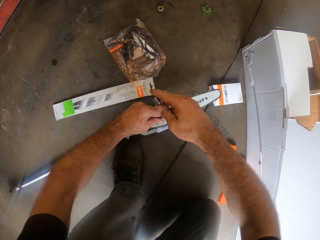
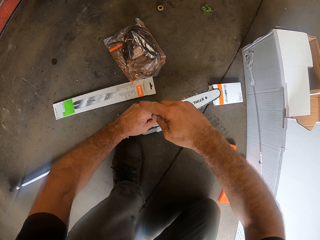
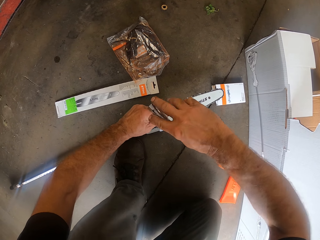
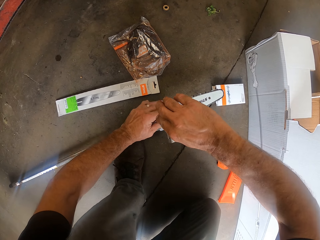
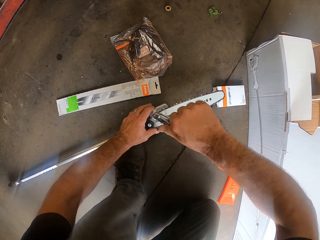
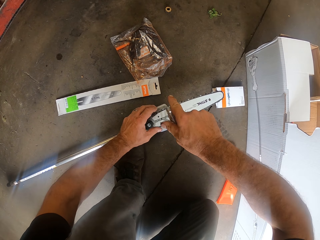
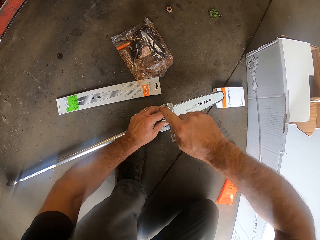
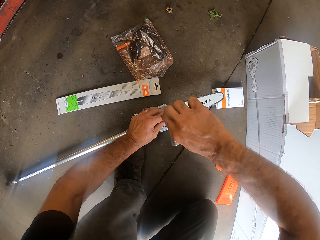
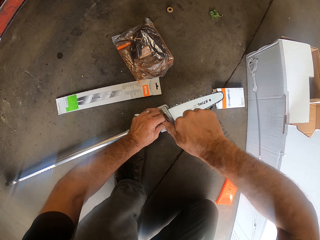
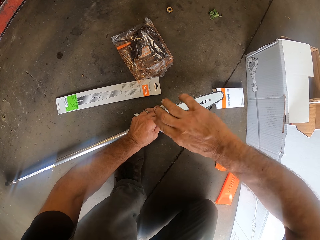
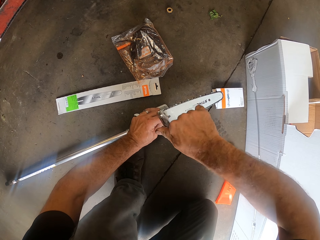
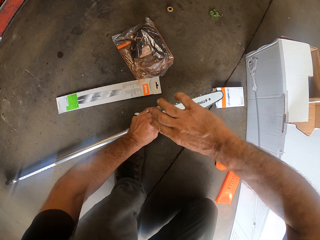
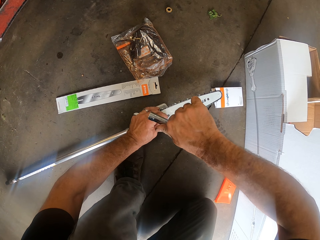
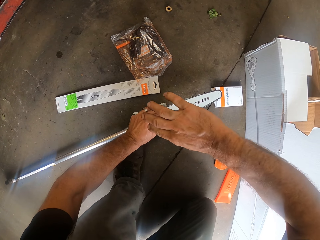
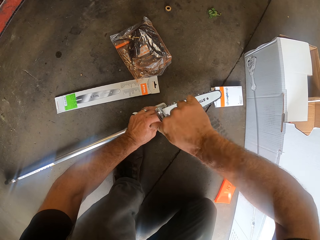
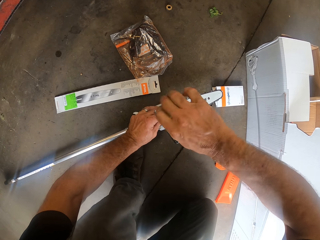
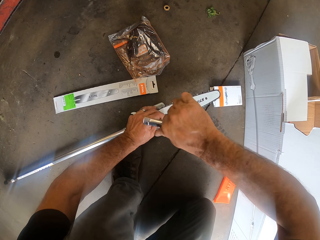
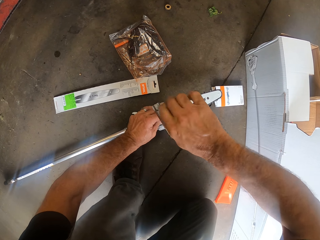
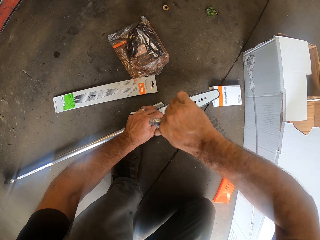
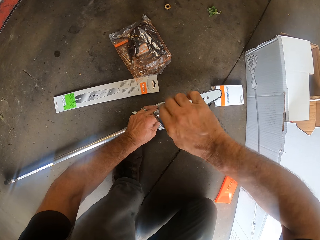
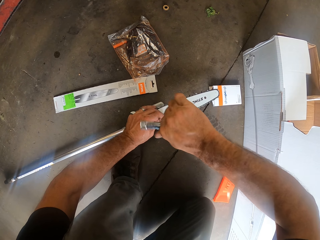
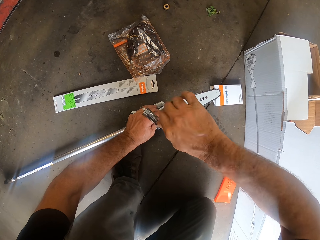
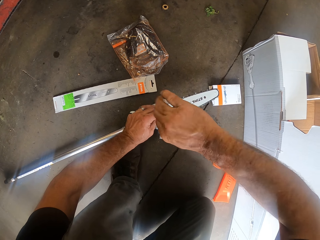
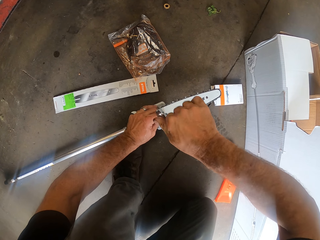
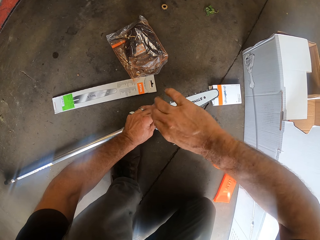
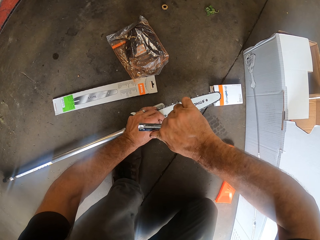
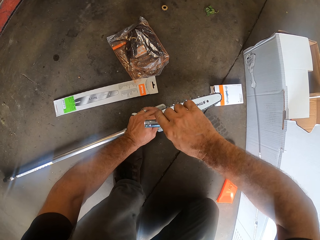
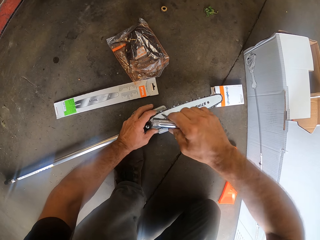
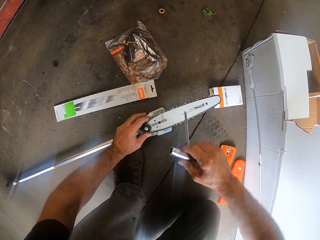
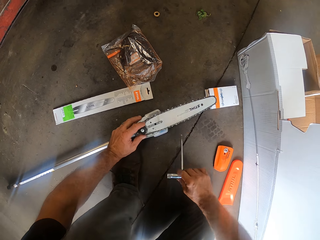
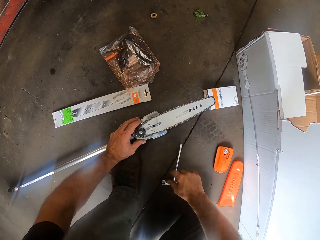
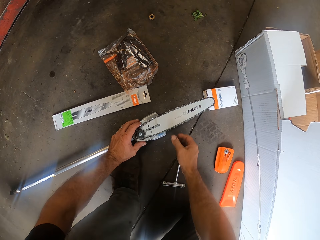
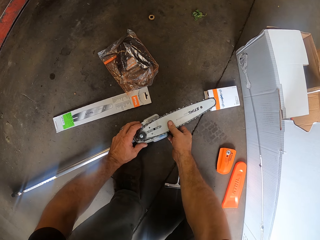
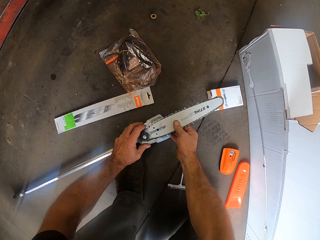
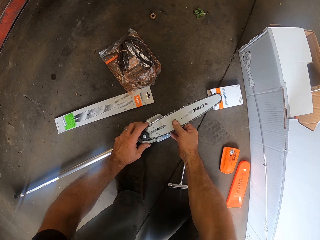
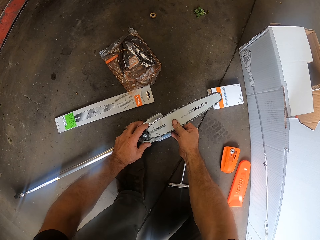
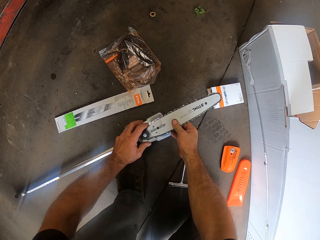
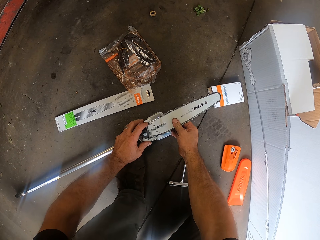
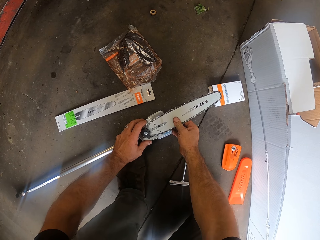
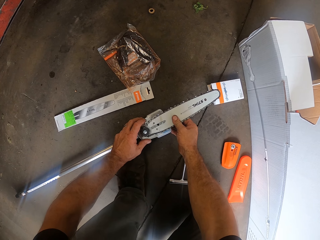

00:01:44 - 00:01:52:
The camera wearer screws the hedge trimmer to the attachment with the wrench in his hands. He drops the wrench on the floor with his right hand. He adjusts the hedge trimmer on the attachment with his right hand. He holds the chain bar.

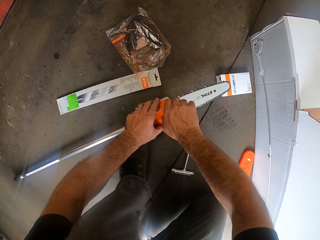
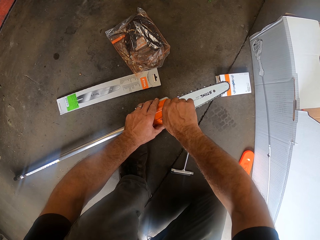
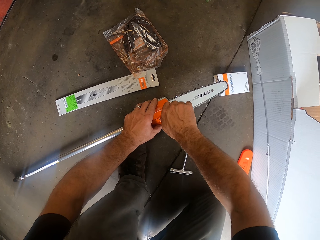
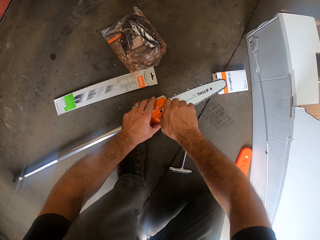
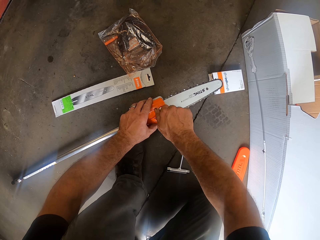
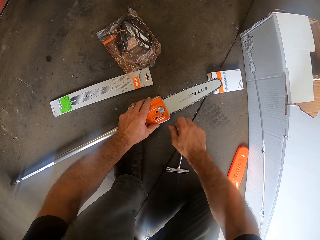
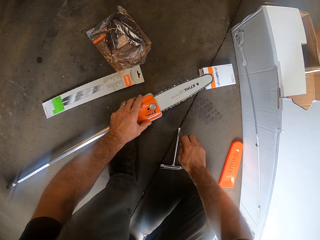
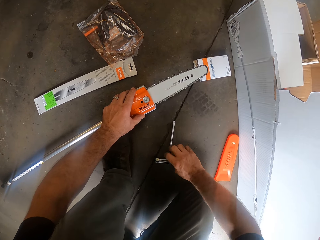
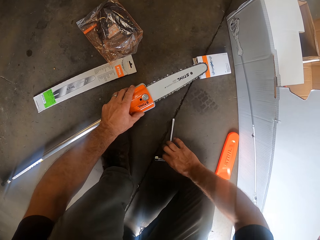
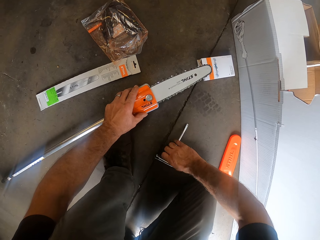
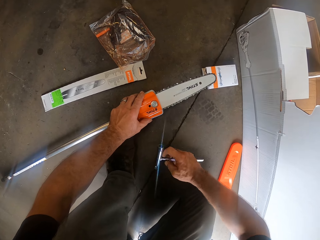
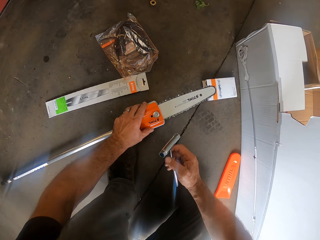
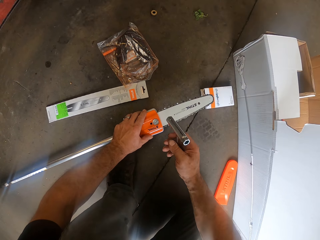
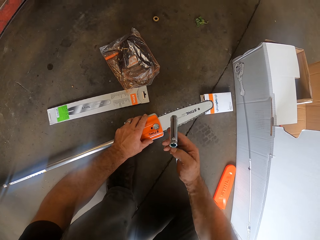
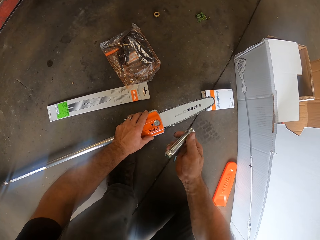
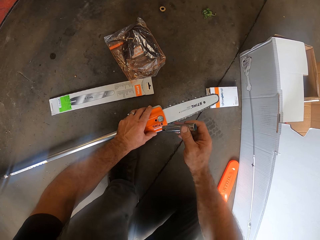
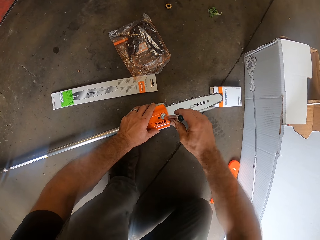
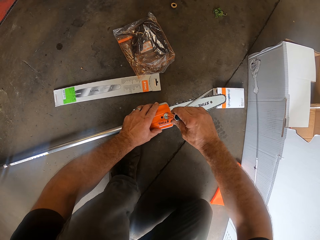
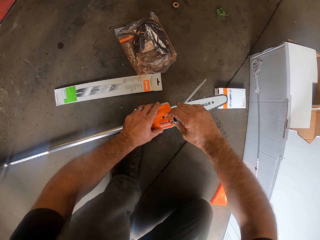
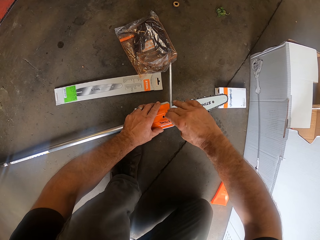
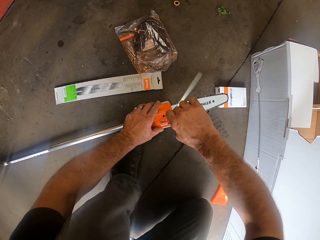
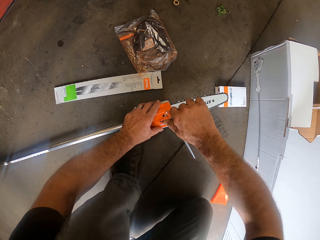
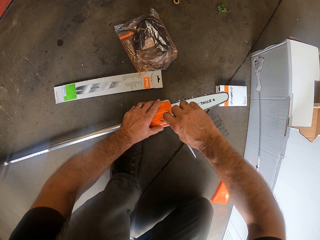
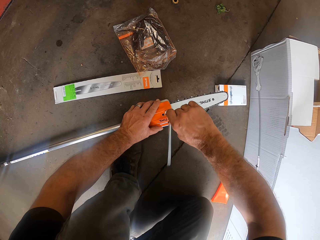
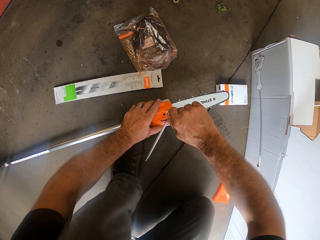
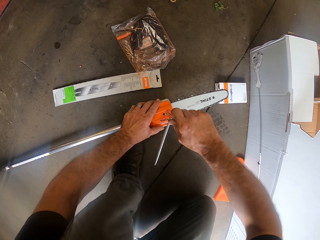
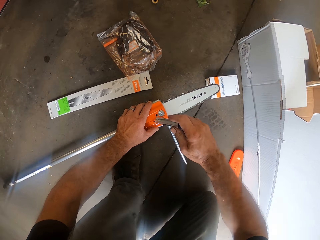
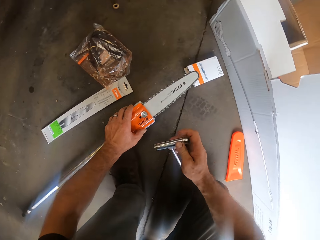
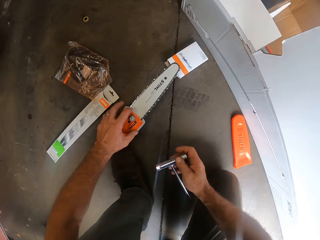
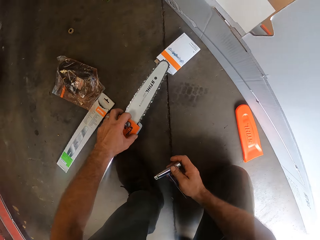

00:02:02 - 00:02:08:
The camera wearer picks up the wrench from the floor with his right hand. He adjusts the nuts. He tightens the screw to the plate with the wrench in his right hand.

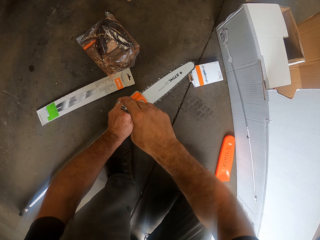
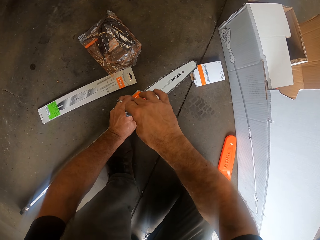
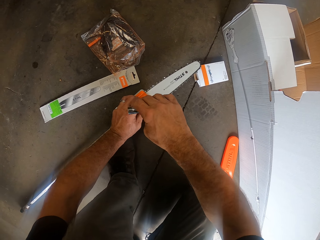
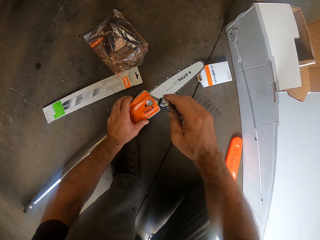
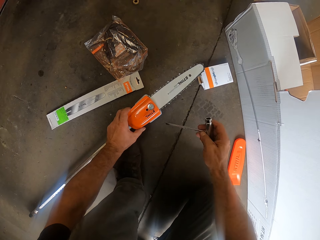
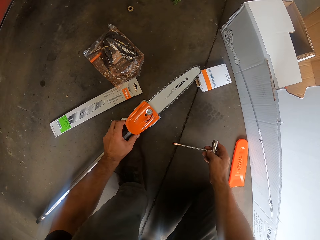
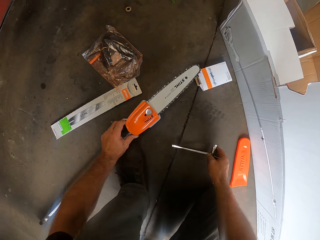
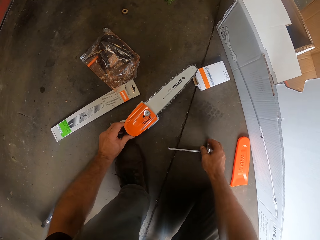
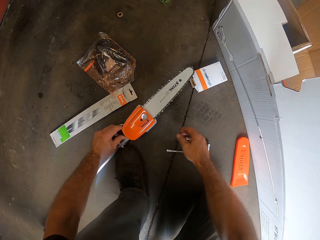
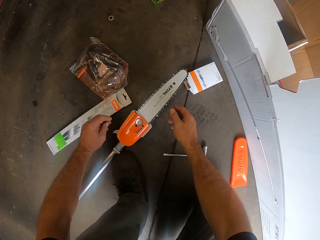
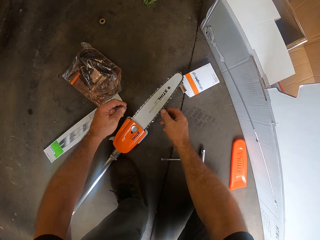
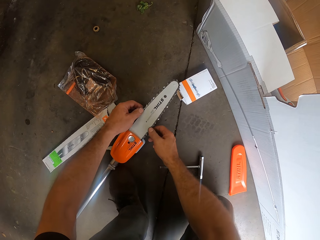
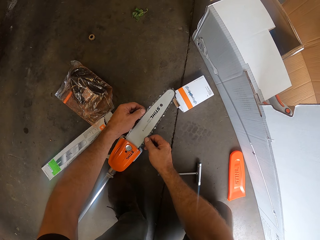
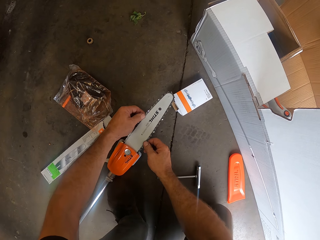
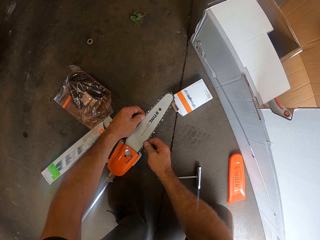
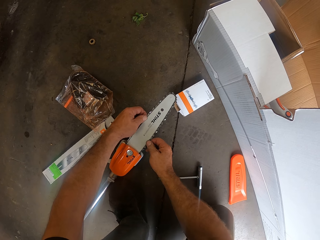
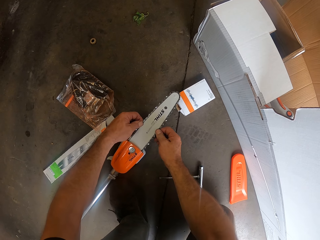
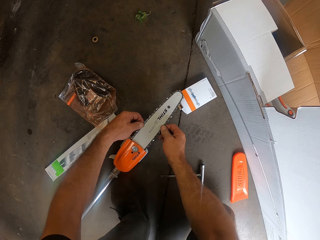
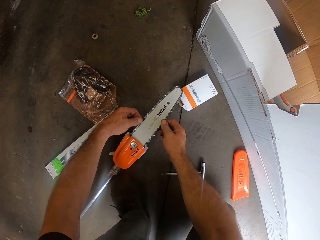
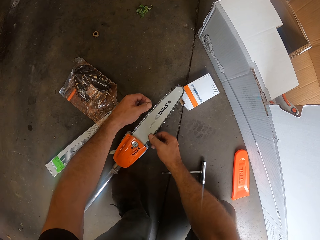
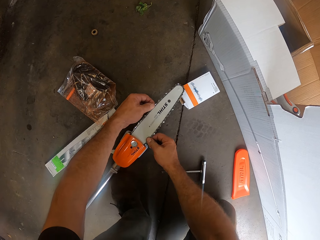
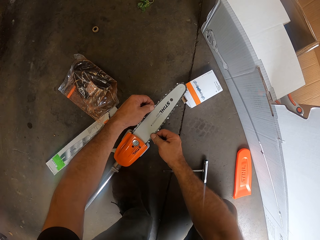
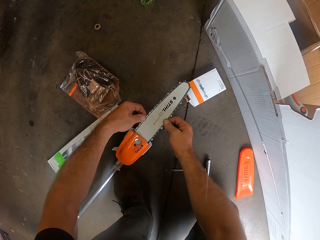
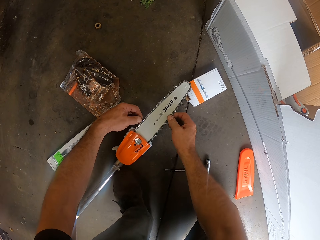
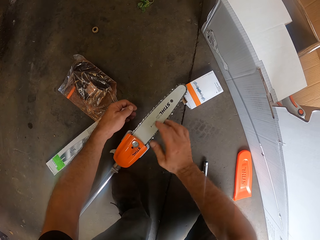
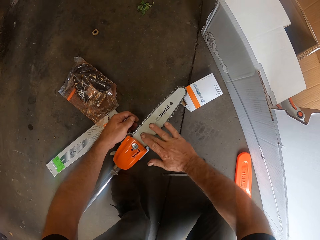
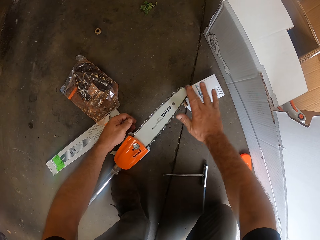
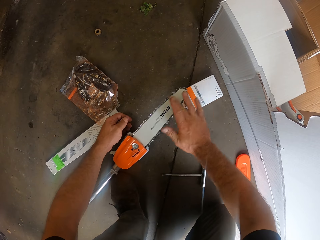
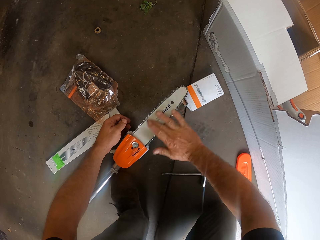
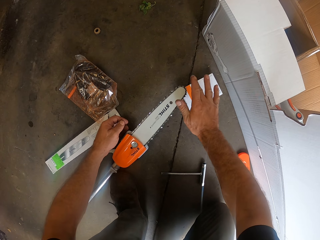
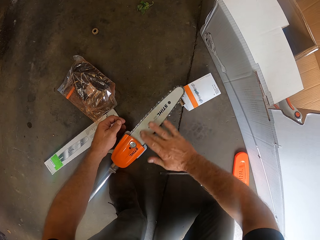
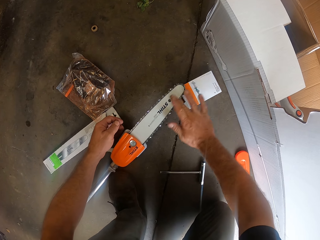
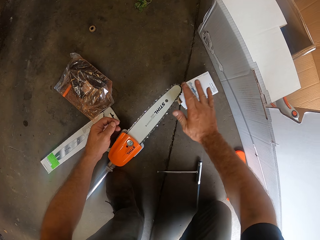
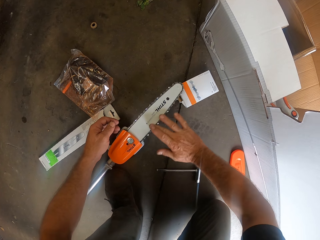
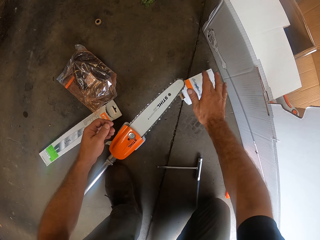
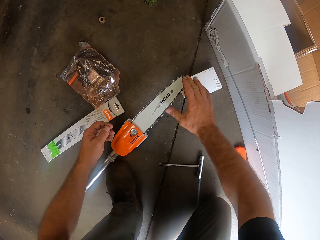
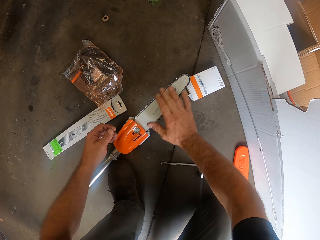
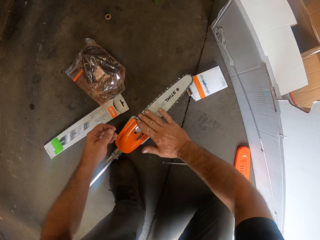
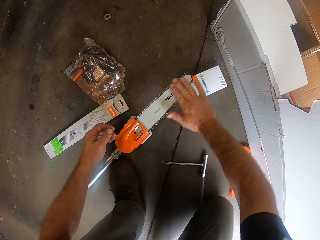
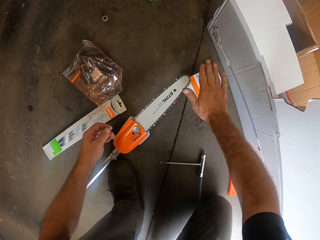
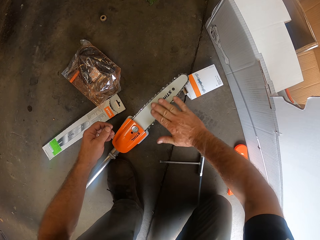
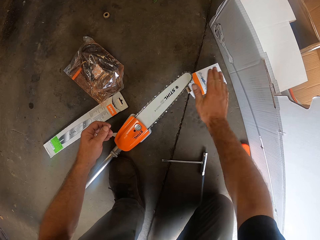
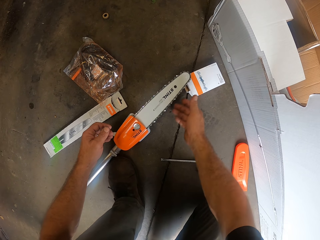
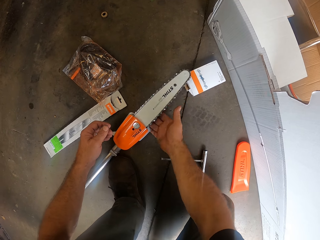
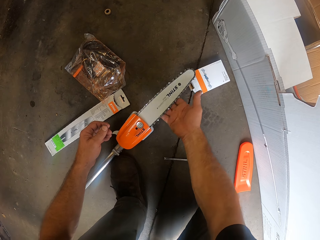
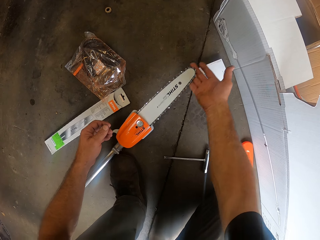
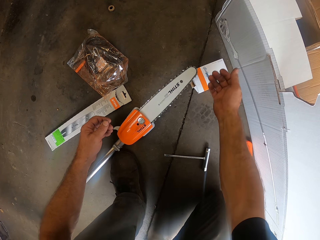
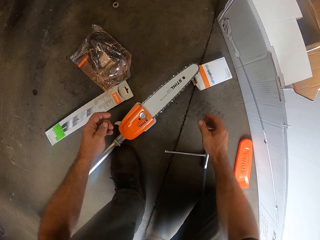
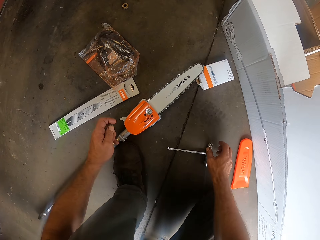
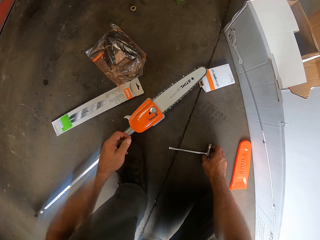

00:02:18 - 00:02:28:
The camera wearer puts the chain bar on the floor. He adjusts the chain around the hedge trimmer with his hands. He wipes the surface of the hedge trimmer with his right hand.
